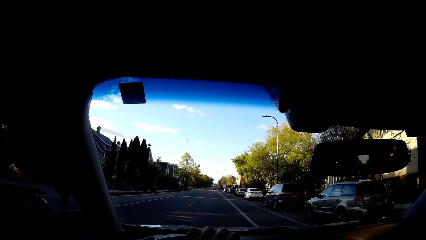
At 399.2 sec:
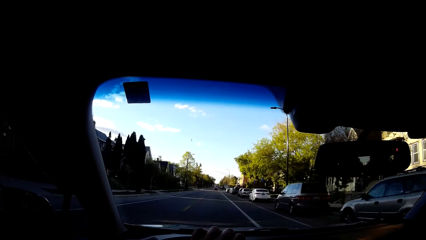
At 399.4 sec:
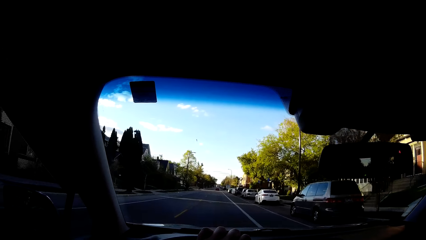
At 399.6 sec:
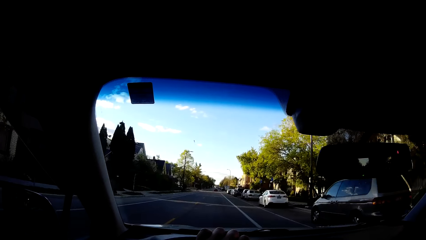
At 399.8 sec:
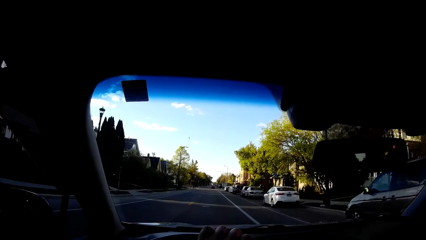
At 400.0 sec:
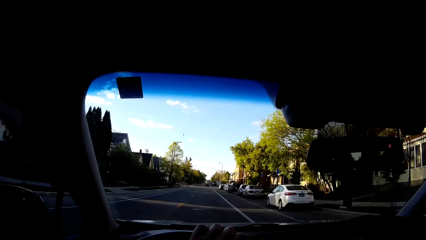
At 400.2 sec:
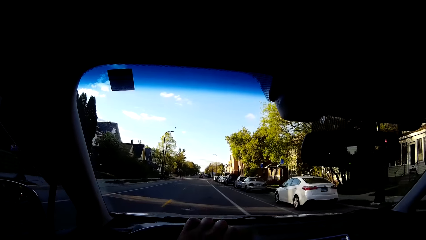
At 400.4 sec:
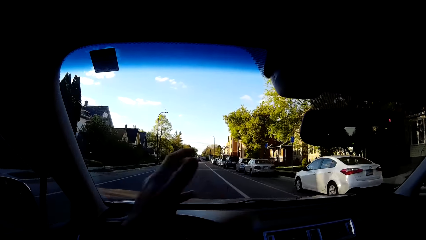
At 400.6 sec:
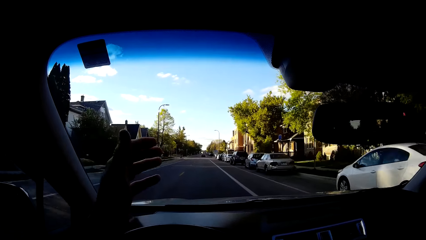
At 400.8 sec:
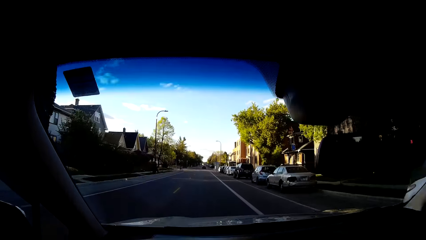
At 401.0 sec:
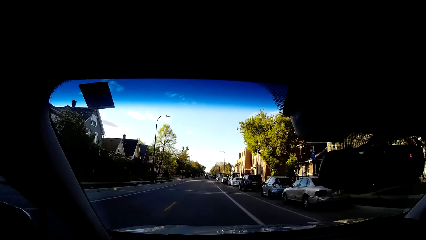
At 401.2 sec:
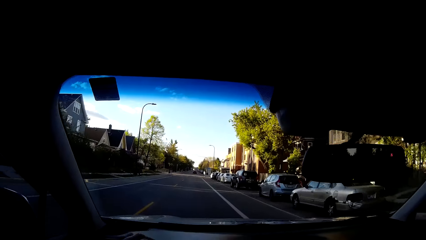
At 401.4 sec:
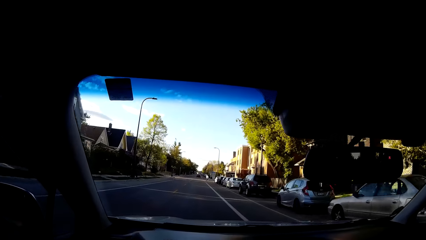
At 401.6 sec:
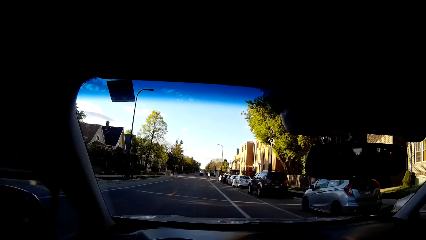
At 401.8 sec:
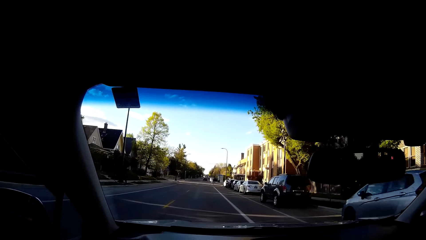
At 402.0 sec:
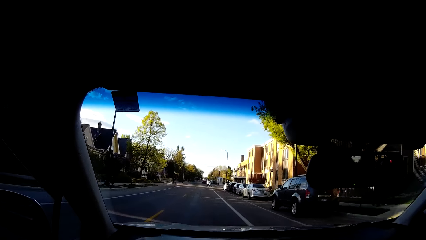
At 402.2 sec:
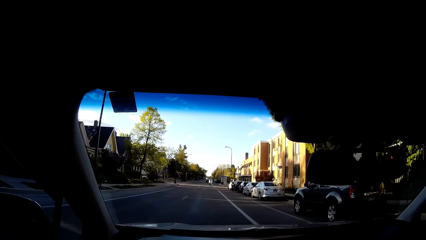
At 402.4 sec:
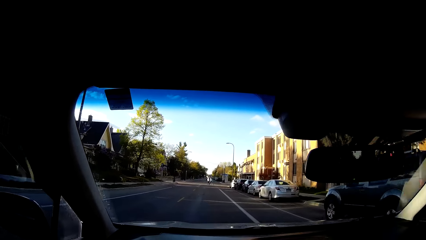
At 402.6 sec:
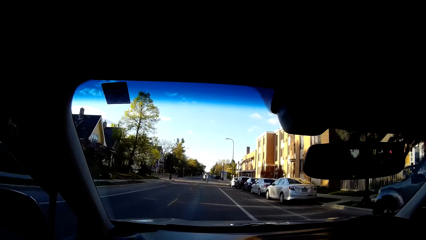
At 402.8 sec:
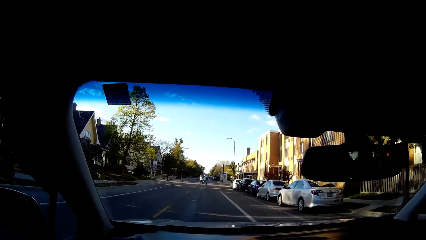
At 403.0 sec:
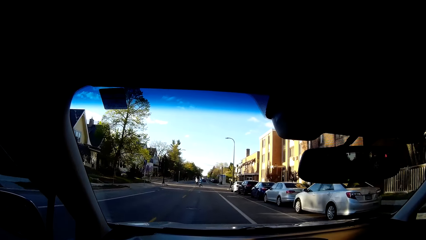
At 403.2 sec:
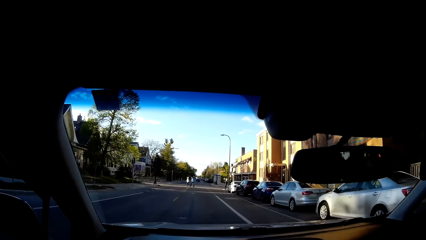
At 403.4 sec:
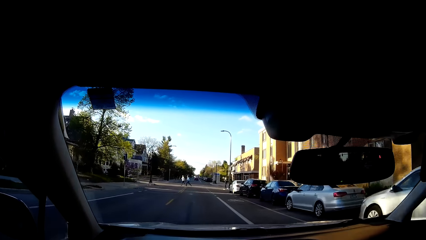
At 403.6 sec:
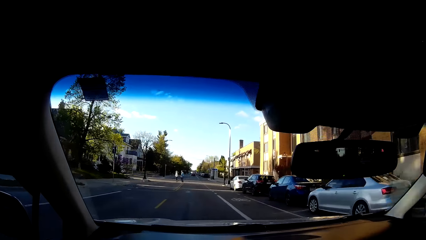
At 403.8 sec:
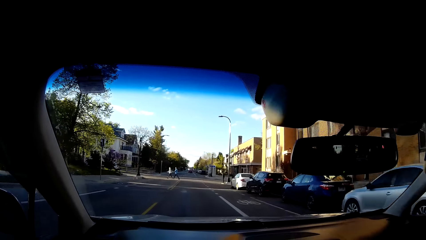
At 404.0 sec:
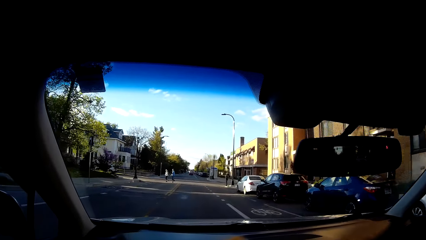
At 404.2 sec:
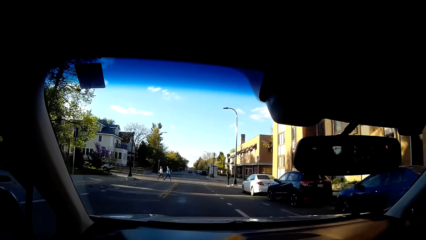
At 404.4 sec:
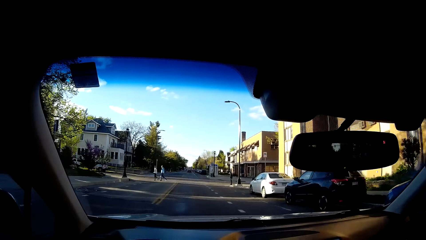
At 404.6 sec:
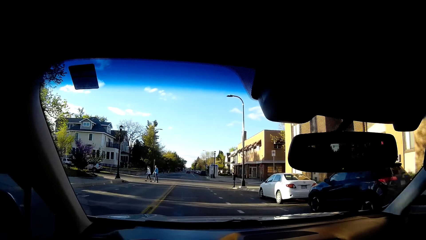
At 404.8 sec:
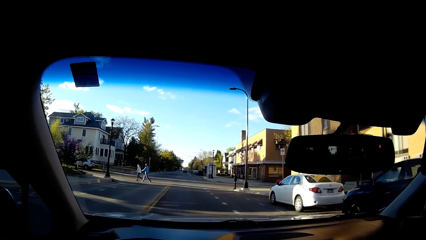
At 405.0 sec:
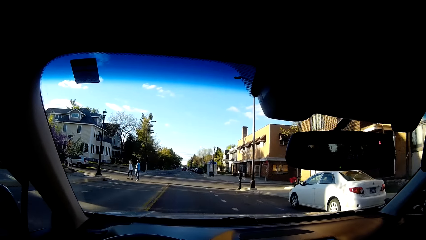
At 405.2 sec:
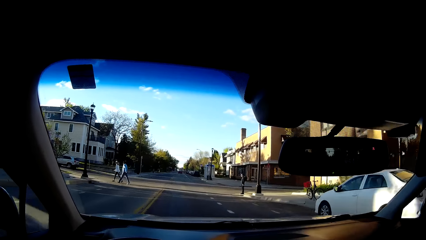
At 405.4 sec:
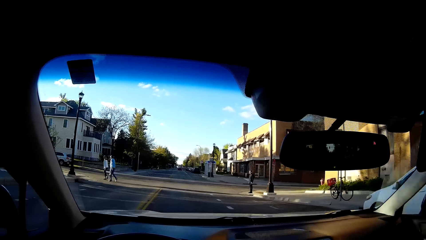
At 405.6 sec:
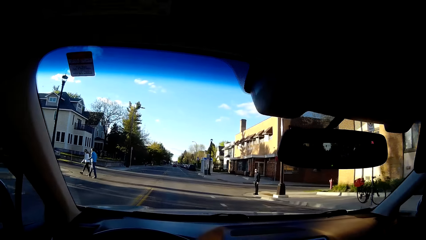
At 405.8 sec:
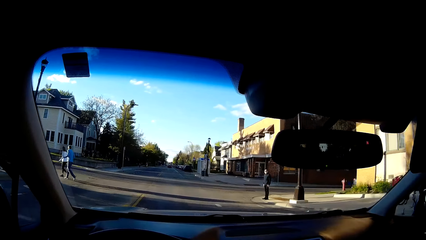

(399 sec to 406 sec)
The camera wearer raises his hand from a steering wheel.

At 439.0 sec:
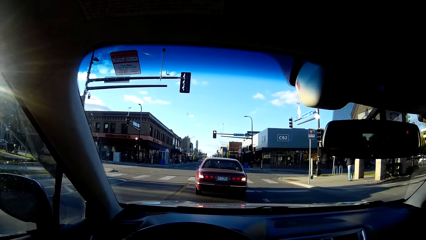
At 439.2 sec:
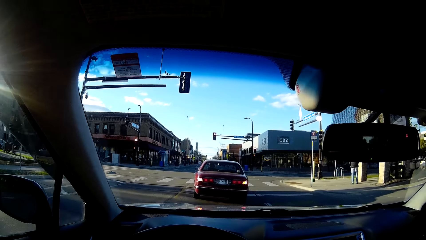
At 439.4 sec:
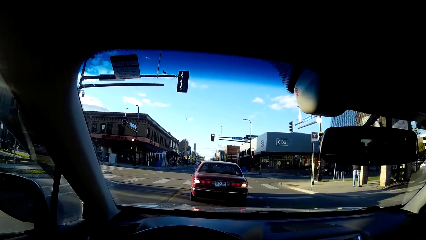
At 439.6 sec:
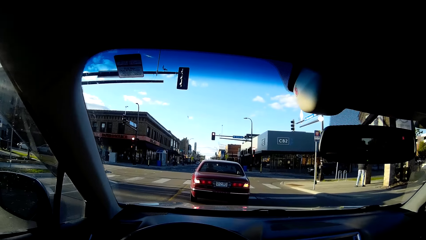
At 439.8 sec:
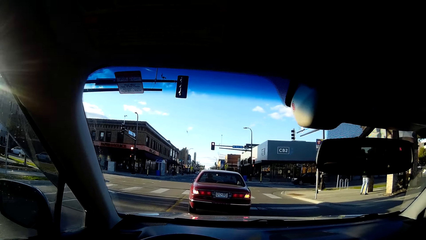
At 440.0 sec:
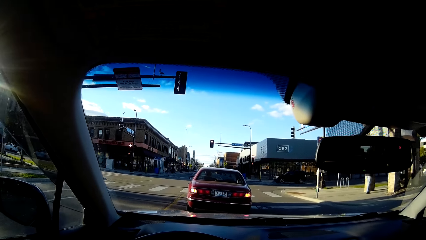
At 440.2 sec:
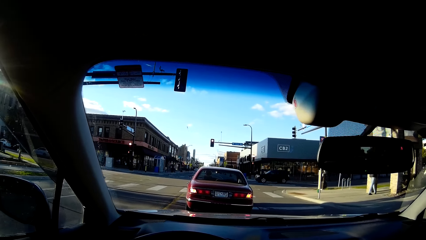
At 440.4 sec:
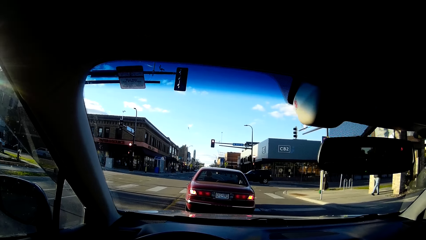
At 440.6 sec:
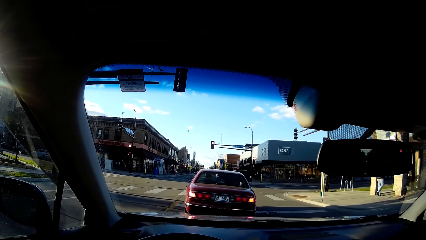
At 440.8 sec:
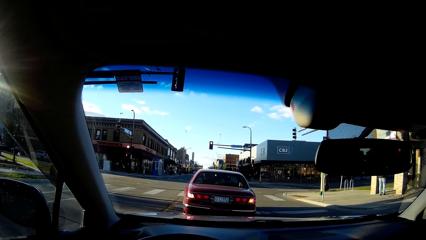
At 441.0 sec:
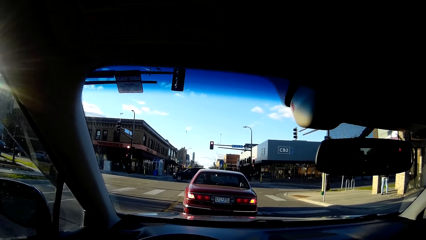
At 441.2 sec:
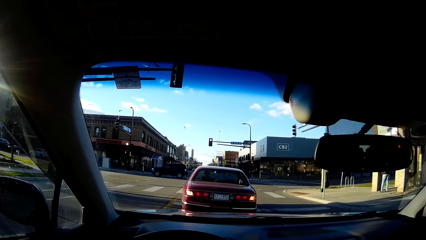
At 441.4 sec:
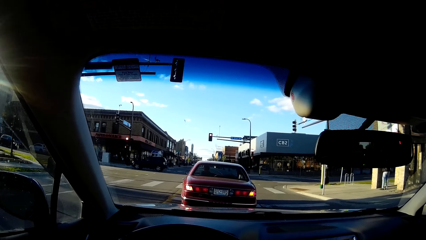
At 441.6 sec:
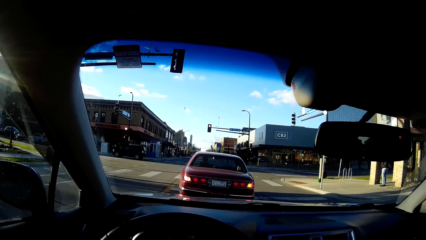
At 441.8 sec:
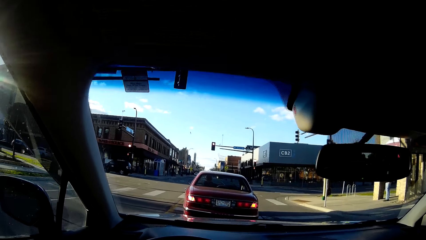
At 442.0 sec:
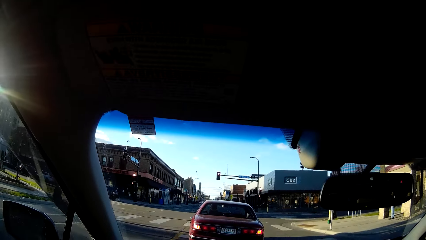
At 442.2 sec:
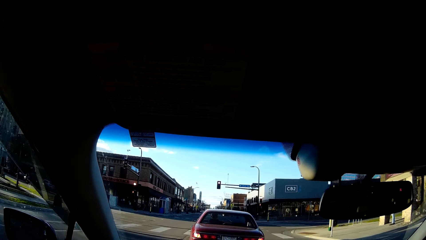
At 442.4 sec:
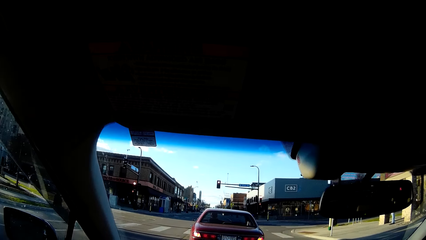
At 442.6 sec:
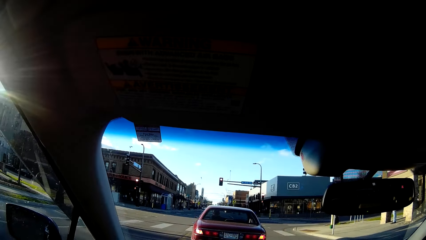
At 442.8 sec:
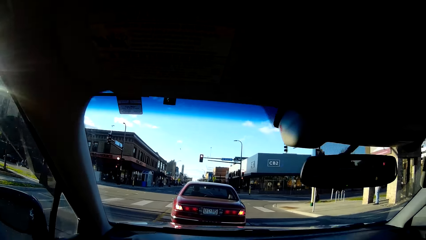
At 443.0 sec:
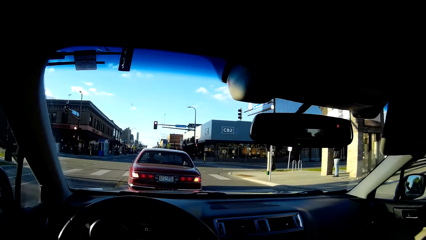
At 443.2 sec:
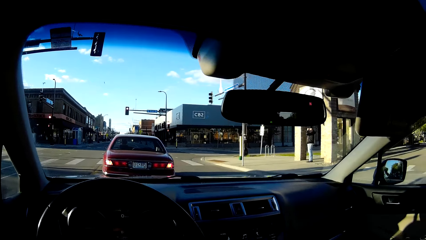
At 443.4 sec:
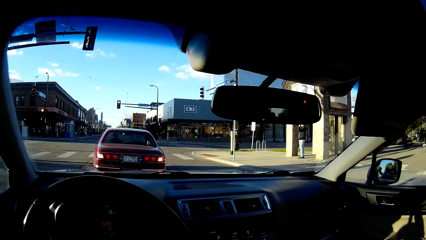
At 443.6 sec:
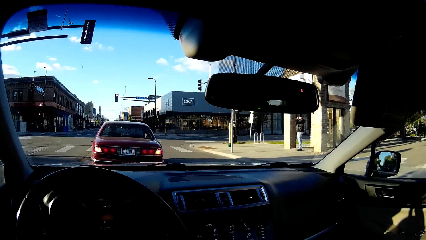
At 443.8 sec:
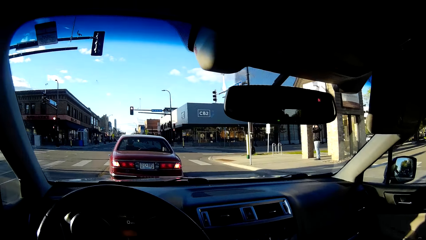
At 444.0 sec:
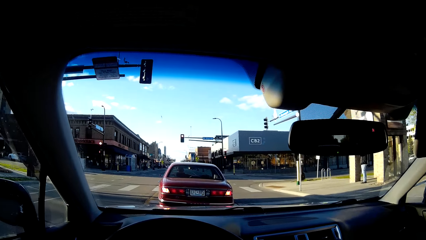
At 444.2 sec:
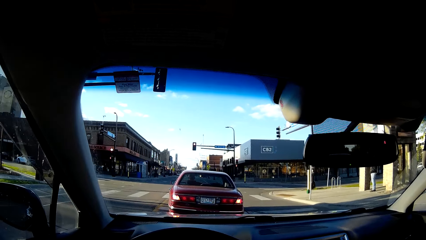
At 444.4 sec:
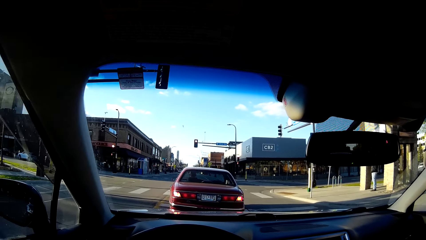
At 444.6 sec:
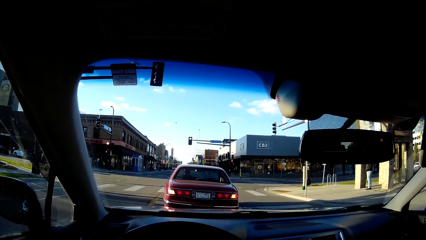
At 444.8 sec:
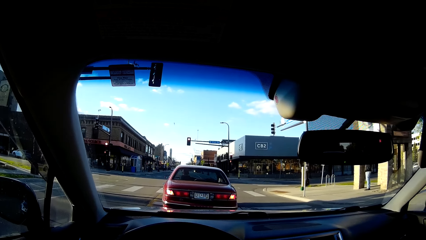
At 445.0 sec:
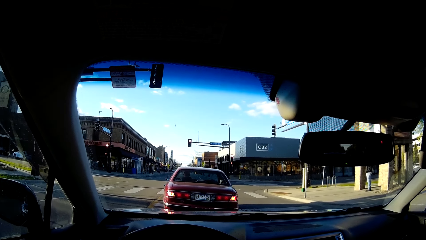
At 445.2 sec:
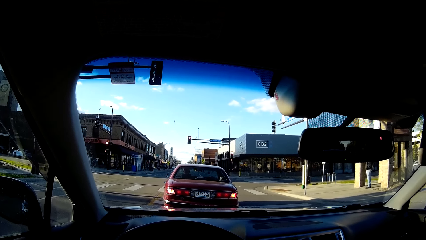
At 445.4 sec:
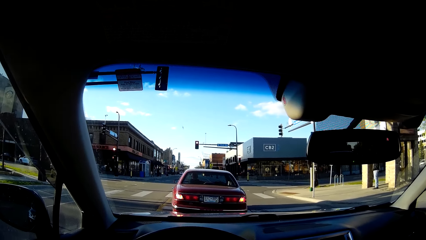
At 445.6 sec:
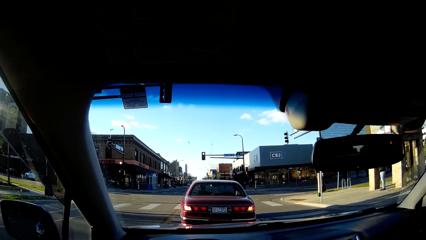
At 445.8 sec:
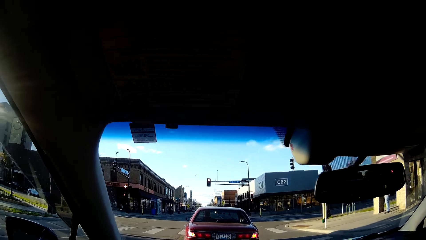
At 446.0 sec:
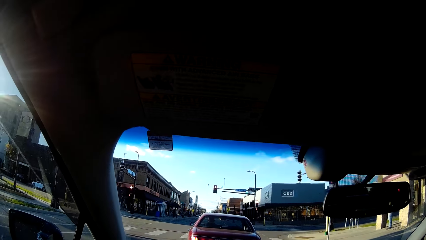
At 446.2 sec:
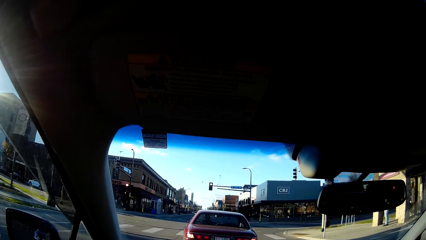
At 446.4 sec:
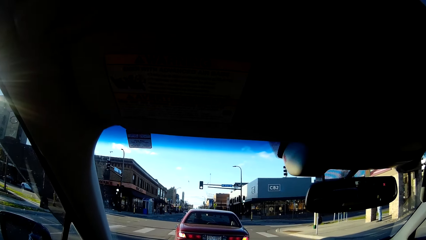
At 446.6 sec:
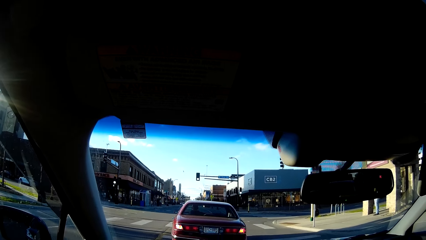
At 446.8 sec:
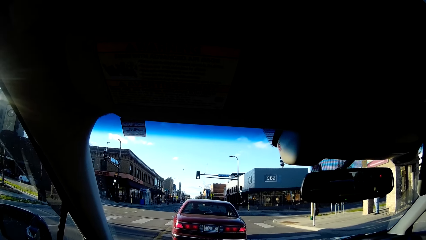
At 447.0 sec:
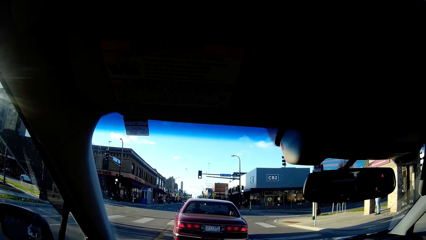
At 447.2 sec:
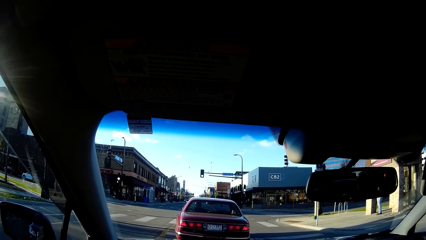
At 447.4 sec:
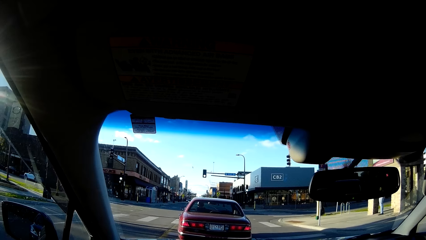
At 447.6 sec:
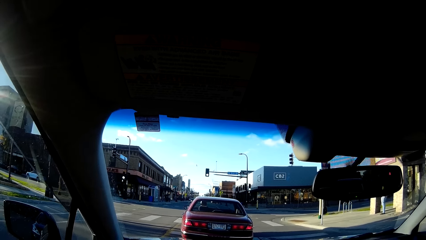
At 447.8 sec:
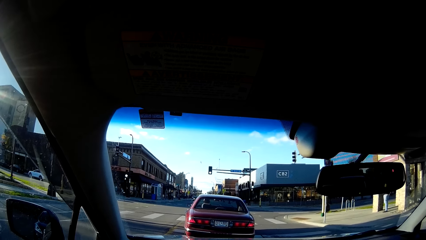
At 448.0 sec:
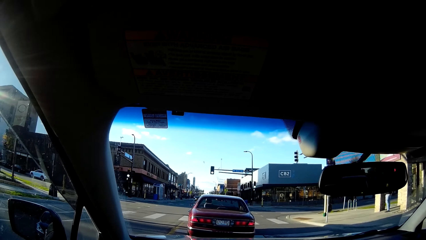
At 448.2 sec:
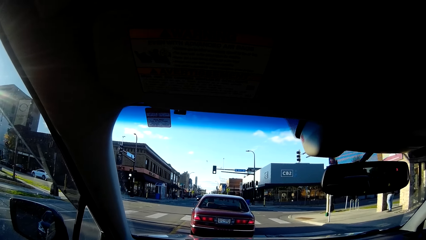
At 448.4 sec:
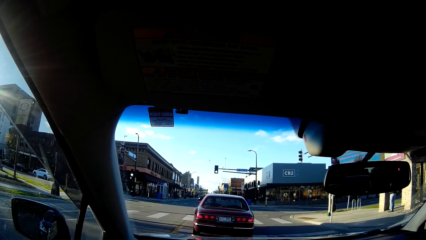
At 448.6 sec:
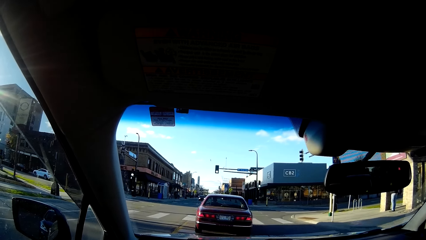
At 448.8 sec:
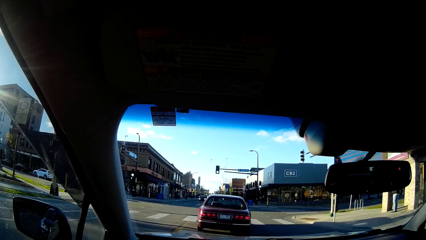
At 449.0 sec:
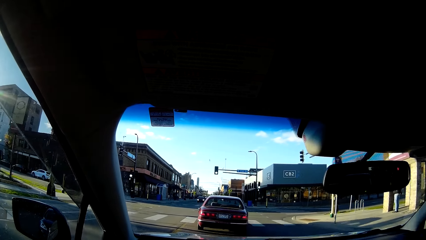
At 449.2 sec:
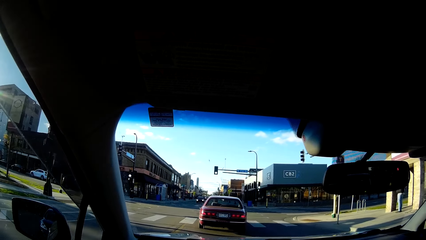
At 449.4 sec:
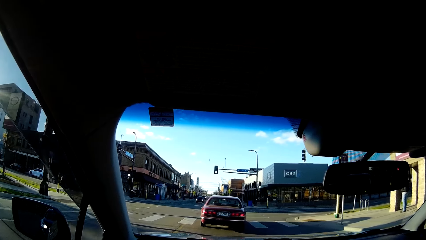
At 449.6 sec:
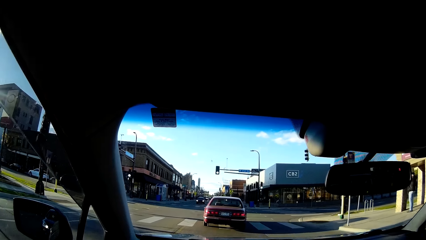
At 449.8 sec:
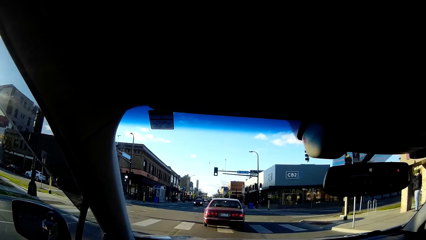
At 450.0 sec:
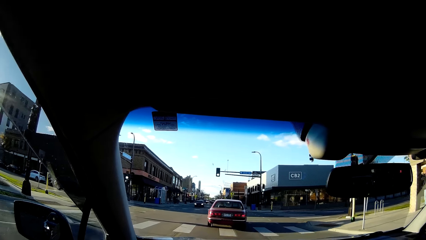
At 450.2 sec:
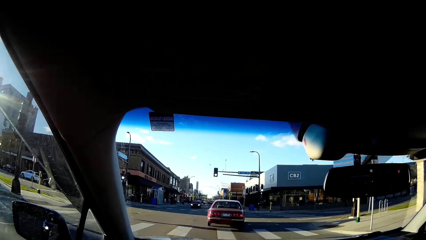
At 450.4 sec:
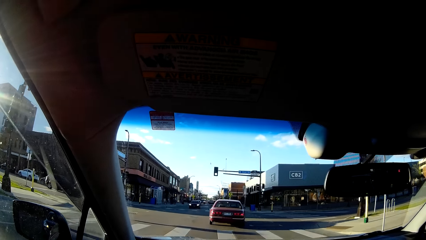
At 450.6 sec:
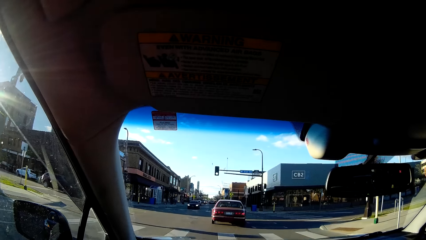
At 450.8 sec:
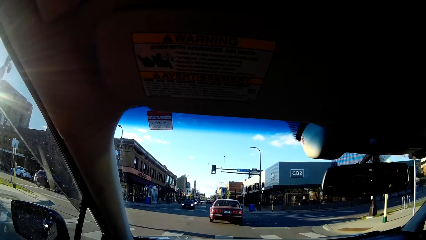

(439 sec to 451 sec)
The camera wearer stops the car at a traffic light point. They drive the car on the road.
